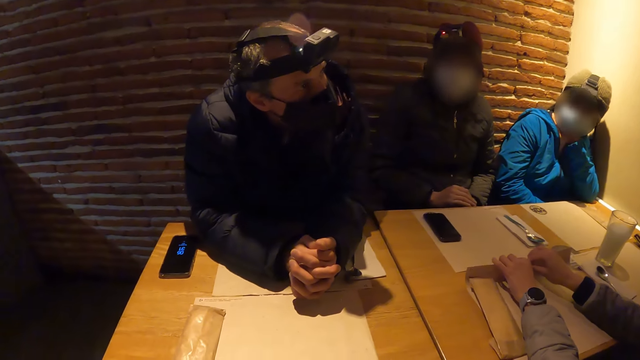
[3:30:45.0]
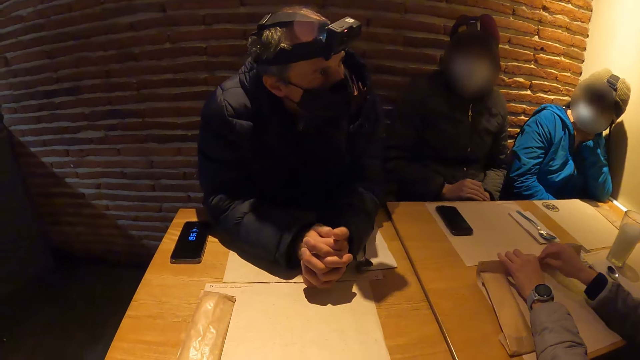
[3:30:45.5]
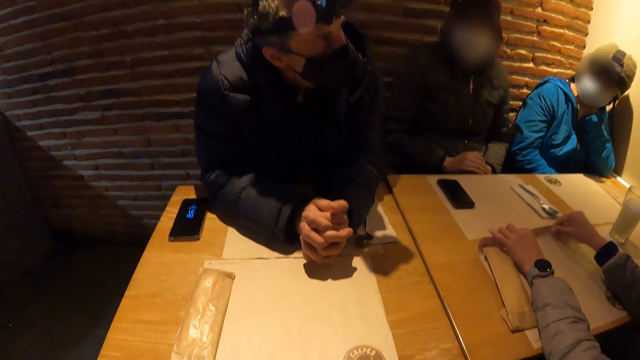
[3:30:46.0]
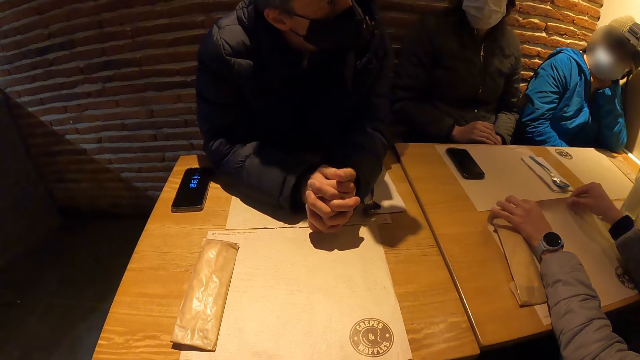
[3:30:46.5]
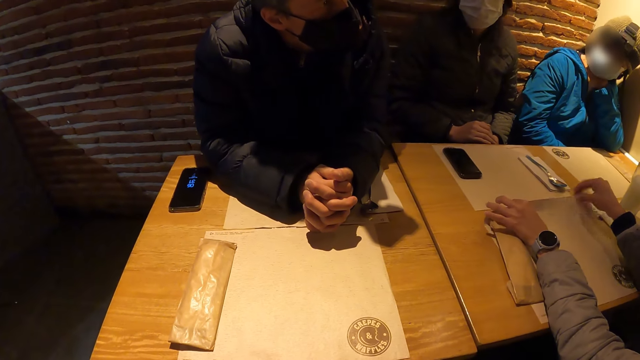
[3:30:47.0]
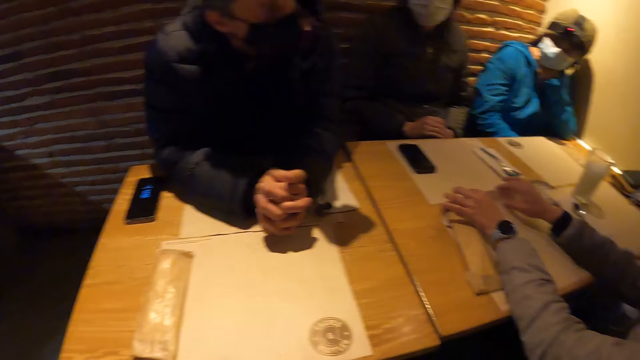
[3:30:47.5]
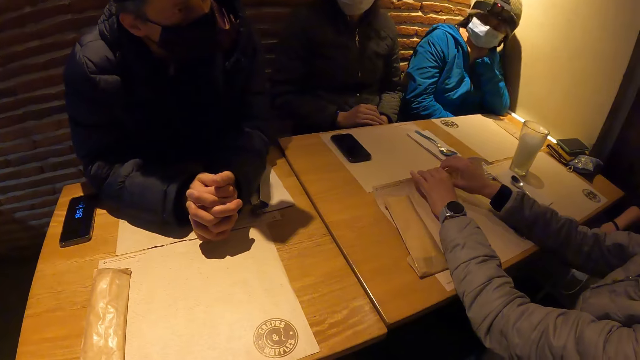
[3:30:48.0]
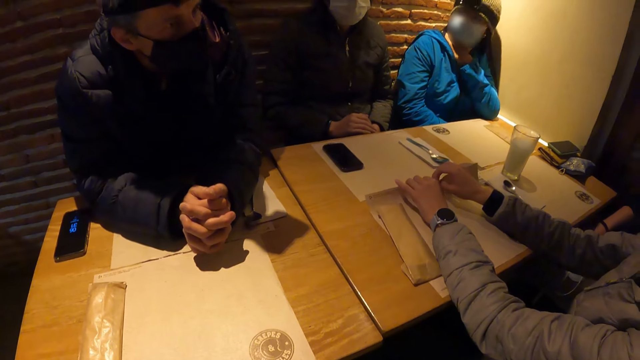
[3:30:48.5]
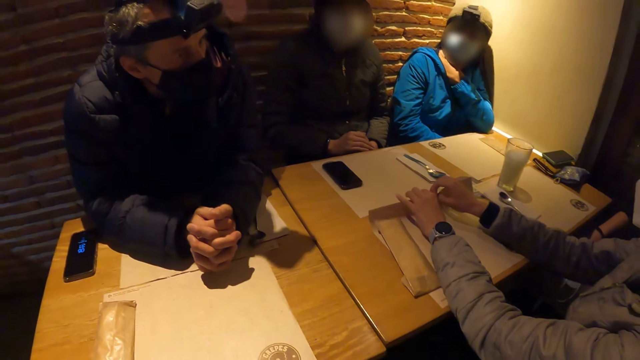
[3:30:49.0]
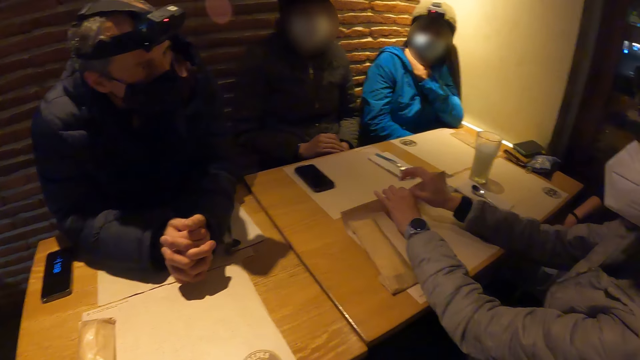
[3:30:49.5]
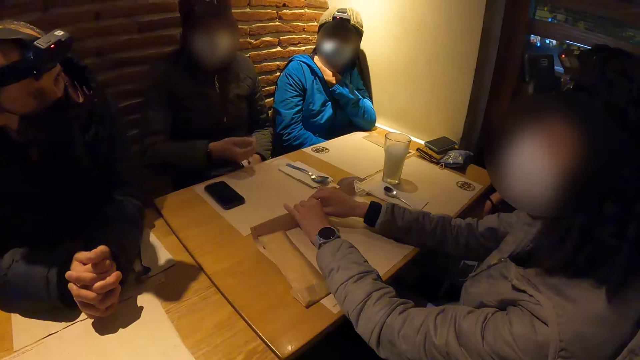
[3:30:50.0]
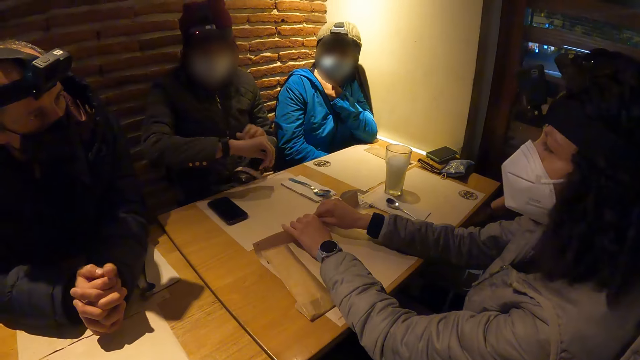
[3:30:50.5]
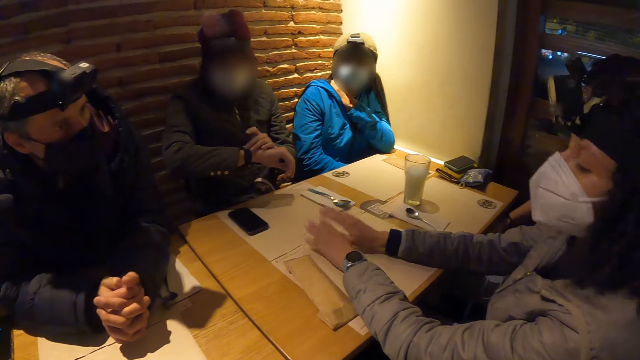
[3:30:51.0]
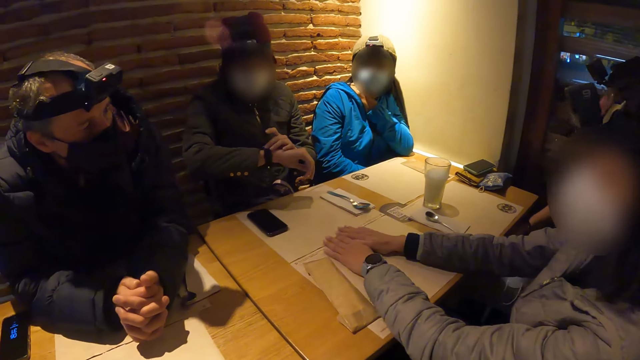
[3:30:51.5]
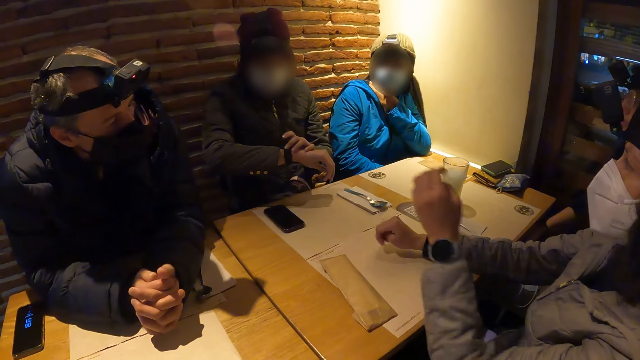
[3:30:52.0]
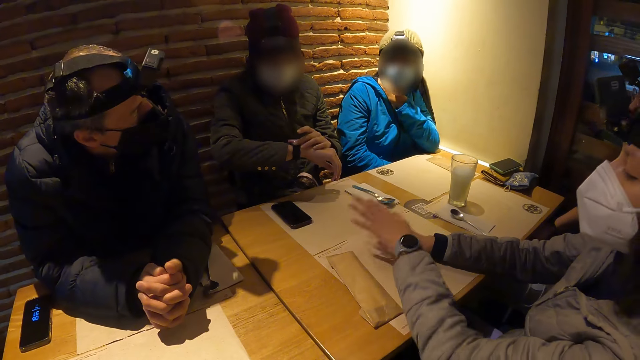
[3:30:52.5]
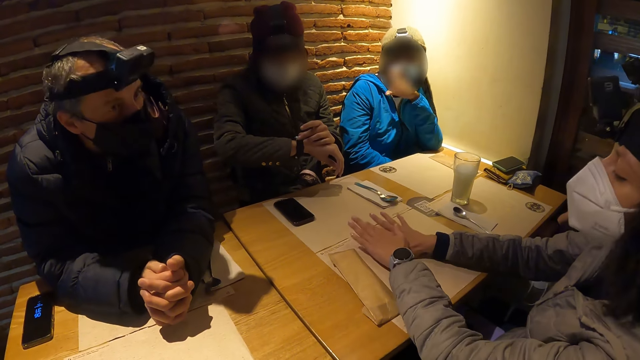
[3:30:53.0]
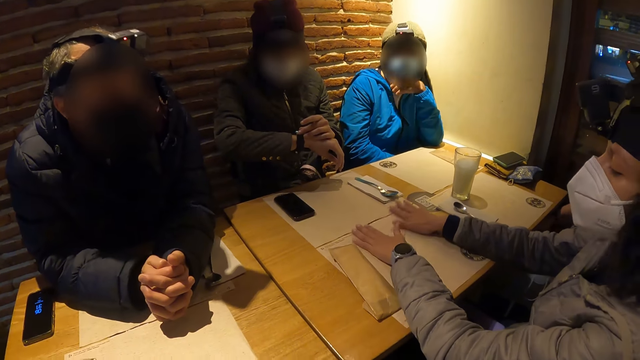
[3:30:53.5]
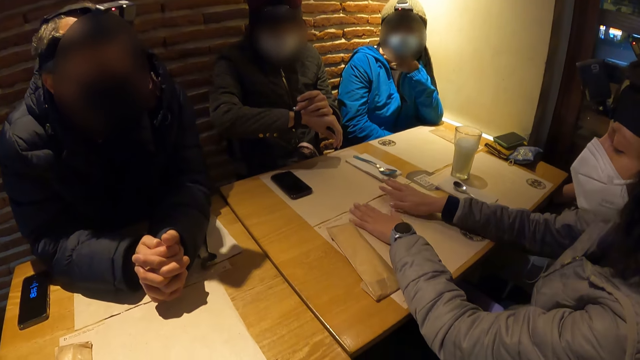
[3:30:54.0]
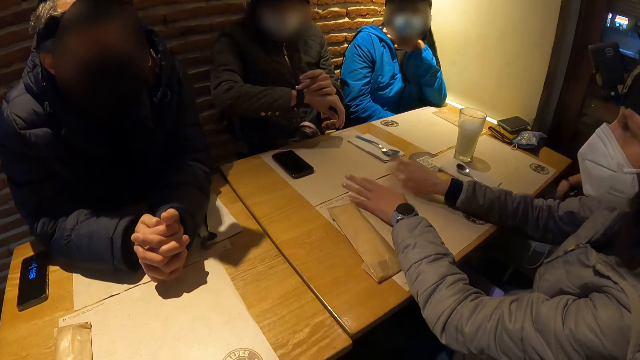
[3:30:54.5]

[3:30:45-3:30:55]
The camera wearer looks around. A woman touches a table mat. A person shakes their head. Another woman looks at the wristwatch on her right hand. She touches the wristwatch with her left hand. The first woman hits both hands on the table. A third woman converses with the camera wearer.

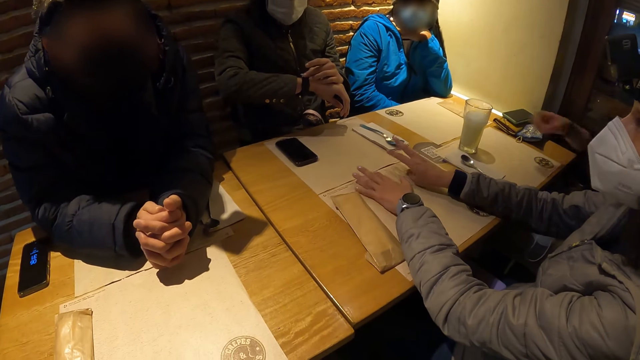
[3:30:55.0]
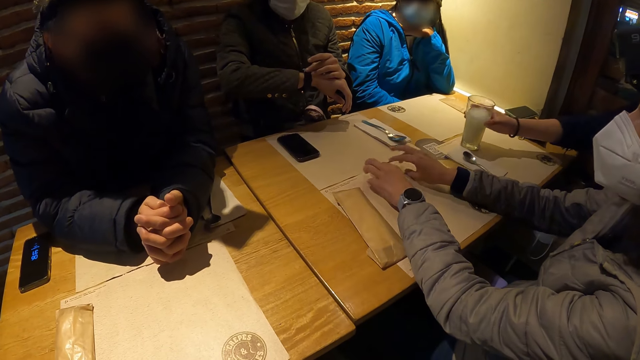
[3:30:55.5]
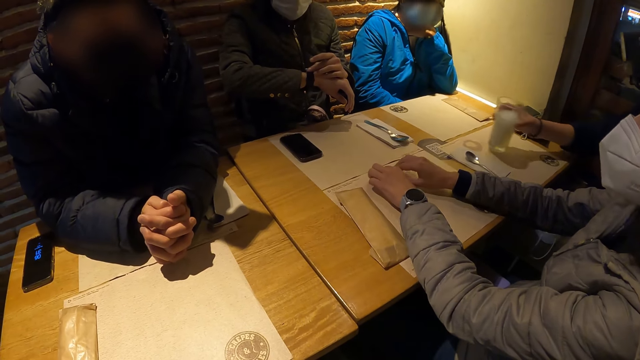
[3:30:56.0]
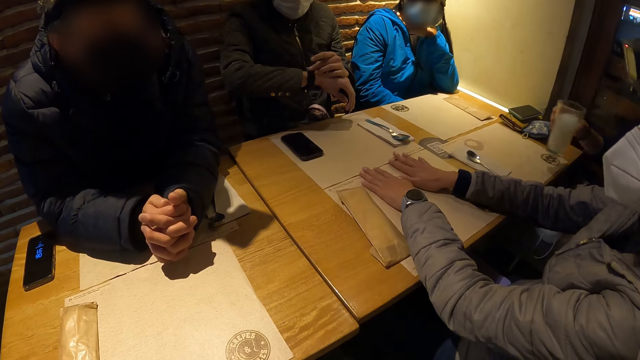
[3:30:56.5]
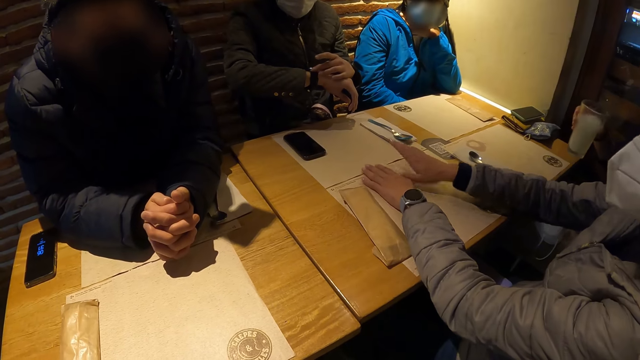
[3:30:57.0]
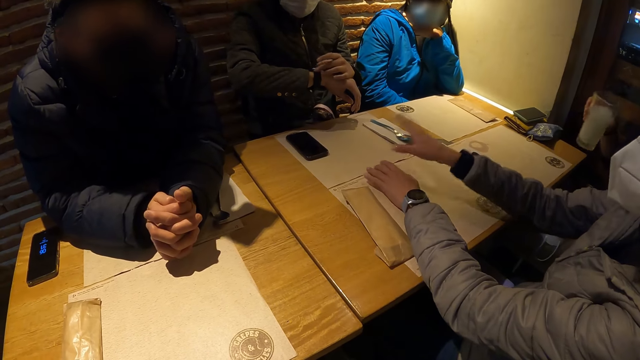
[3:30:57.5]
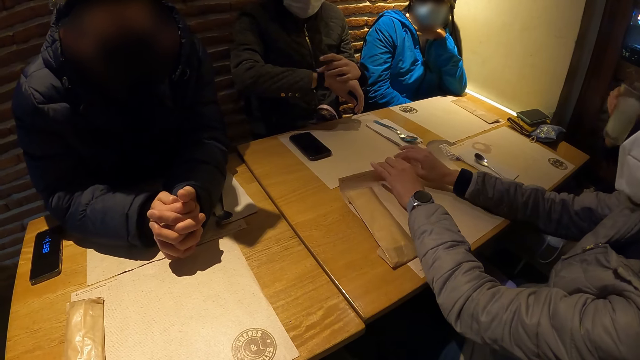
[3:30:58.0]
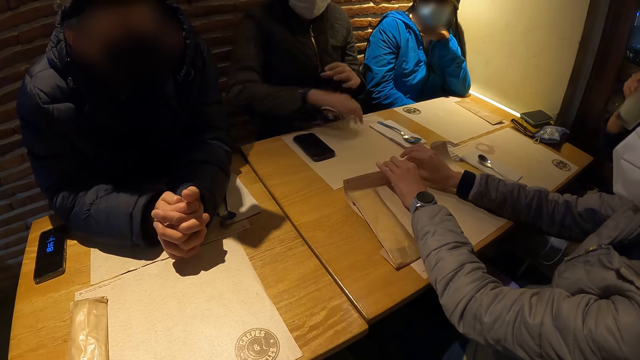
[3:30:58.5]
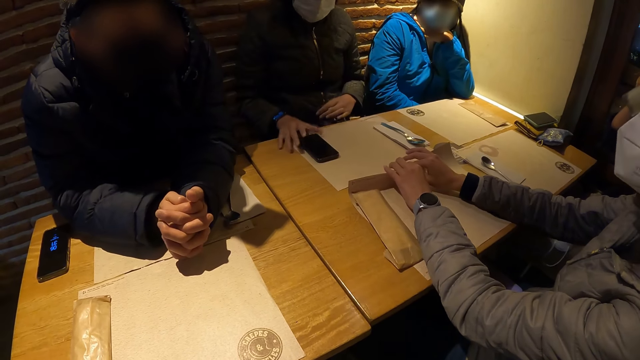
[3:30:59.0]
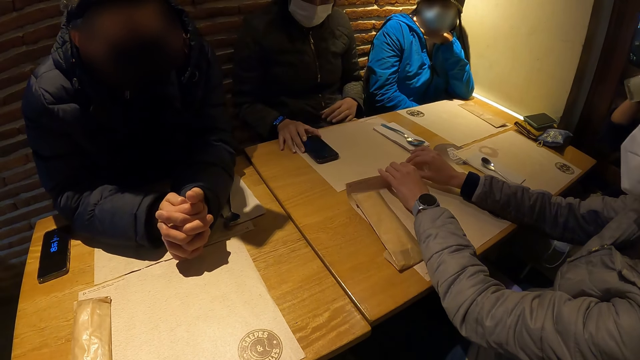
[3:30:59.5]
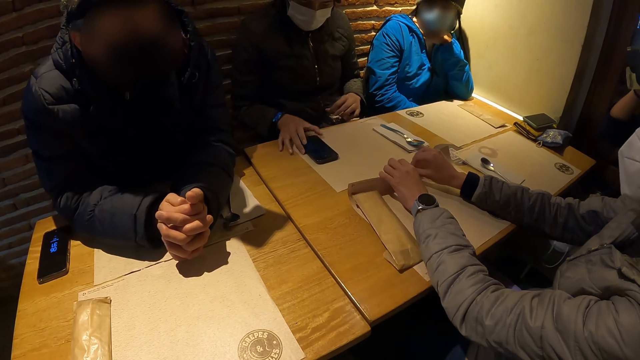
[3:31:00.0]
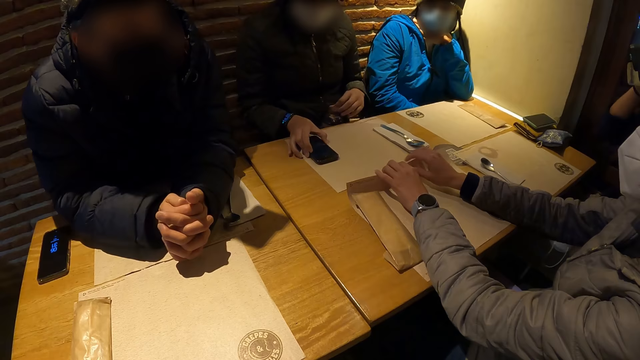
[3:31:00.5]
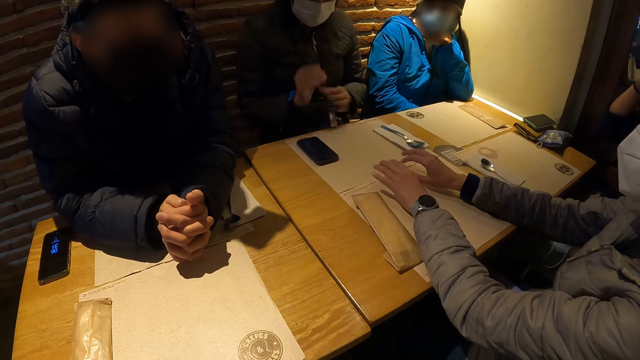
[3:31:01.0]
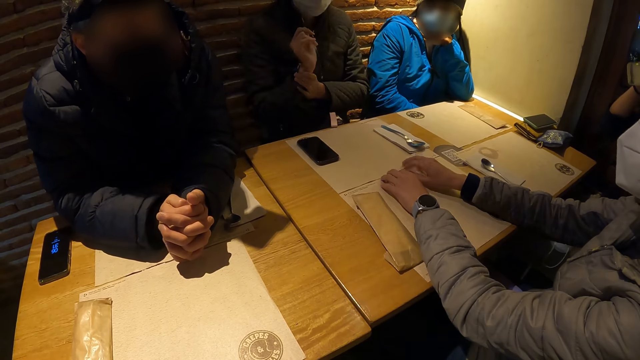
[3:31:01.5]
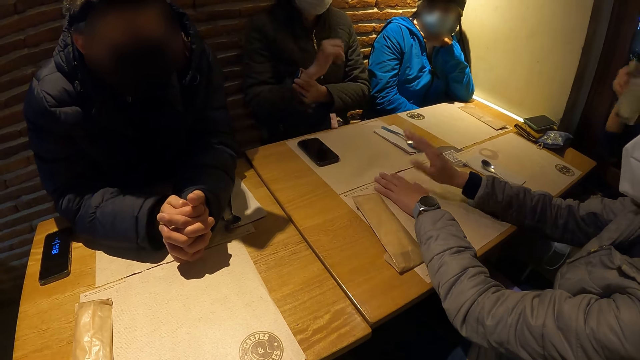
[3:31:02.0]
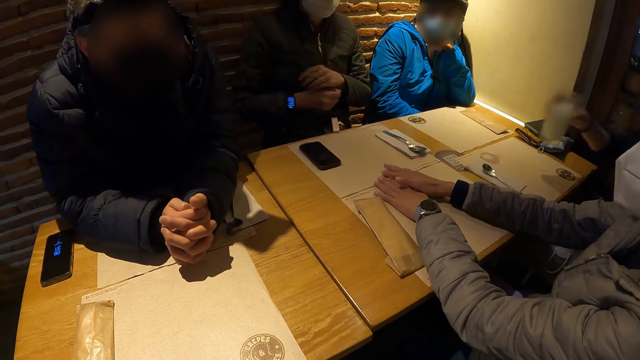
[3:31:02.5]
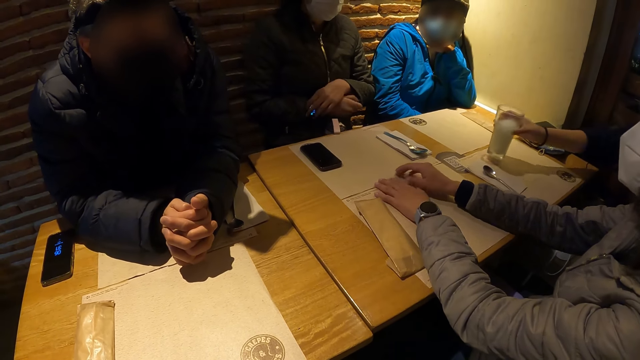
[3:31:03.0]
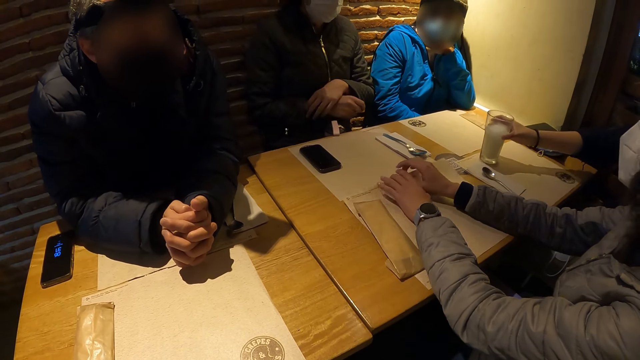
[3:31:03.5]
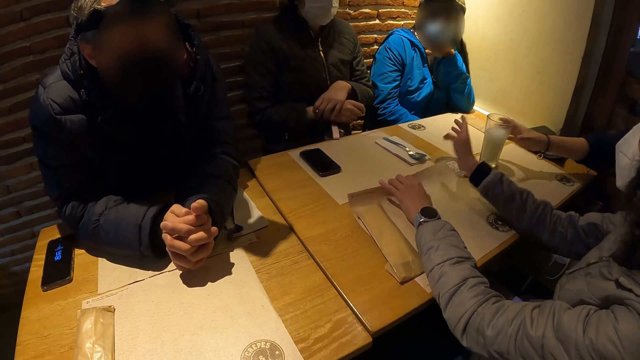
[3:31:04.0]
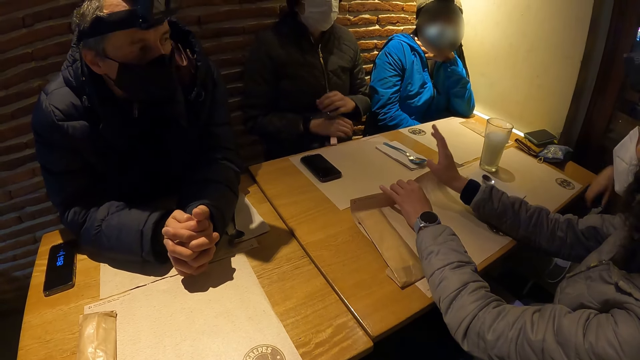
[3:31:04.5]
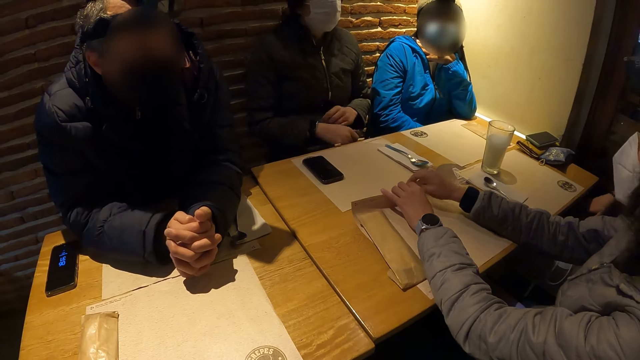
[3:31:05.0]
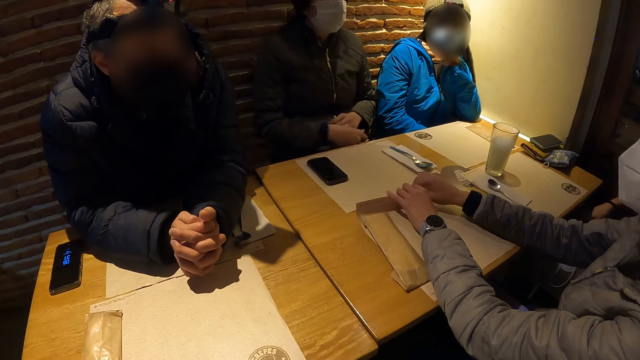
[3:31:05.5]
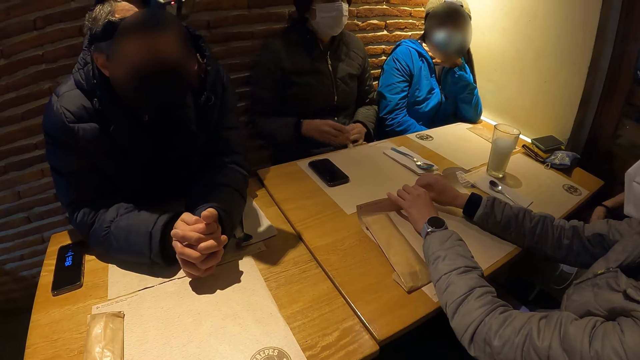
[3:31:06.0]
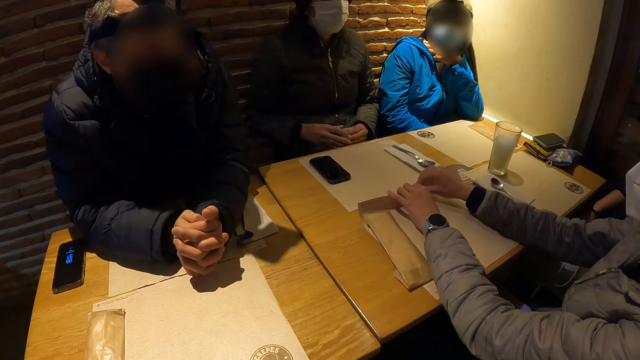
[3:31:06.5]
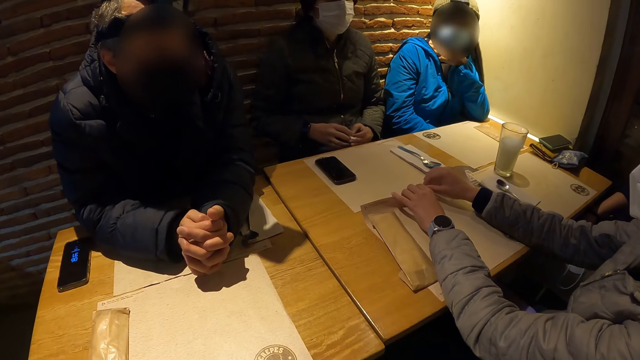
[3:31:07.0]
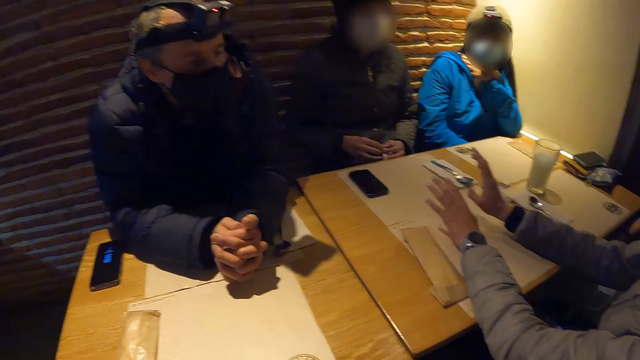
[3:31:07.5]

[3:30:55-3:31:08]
The woman converses with the man. Another man picks up the cup from the table with his right hand. He shakes the cup or glass of juice. He drinks from the cup with his right hand. Another woman operates a phone with her right hand. She touches the phone on the table and clicks on the phone. She moves the wristwatch on her right hand with her left hand. The first woman hits the table with her right hand. The second man drops the cup on the table with his right hand. A person gestures. The other woman places both hands on the purse. A third woman converses with the camera wearer. Another person shakes their head.
